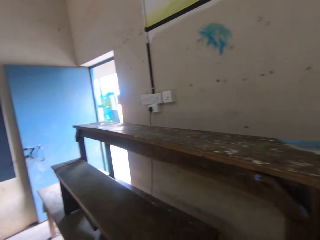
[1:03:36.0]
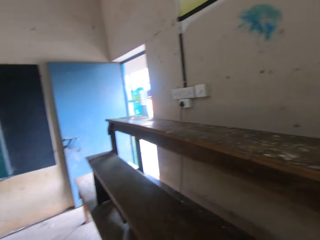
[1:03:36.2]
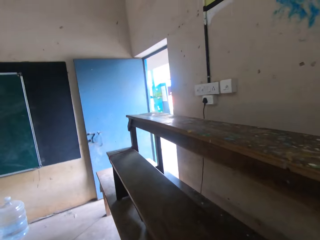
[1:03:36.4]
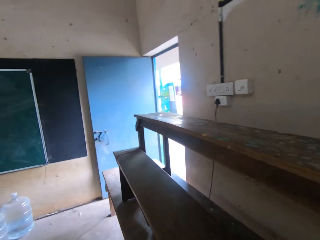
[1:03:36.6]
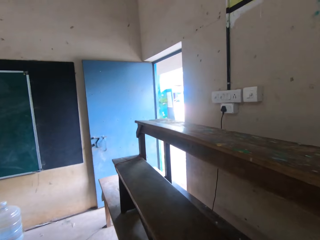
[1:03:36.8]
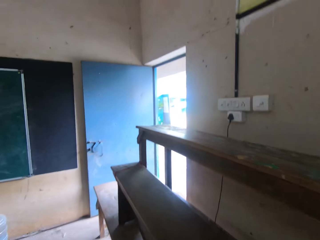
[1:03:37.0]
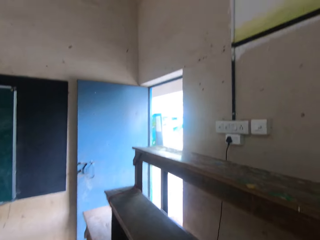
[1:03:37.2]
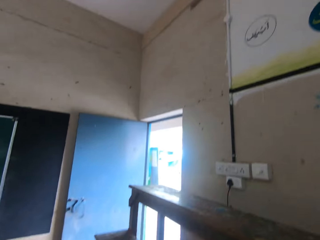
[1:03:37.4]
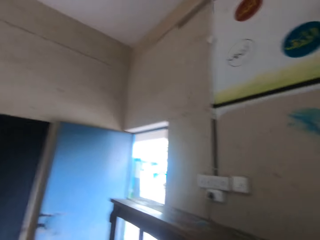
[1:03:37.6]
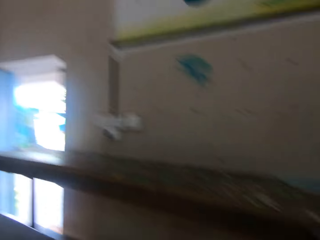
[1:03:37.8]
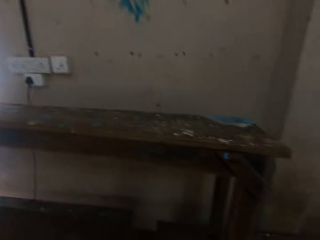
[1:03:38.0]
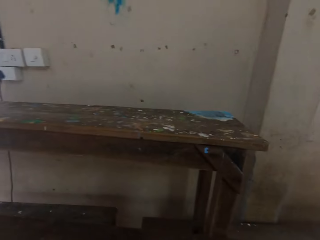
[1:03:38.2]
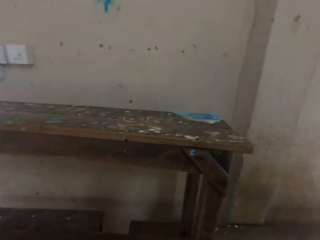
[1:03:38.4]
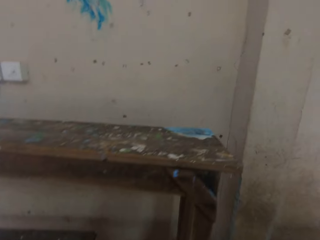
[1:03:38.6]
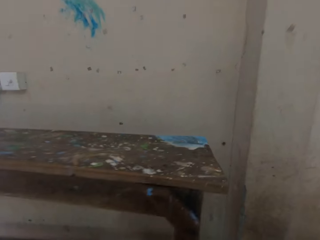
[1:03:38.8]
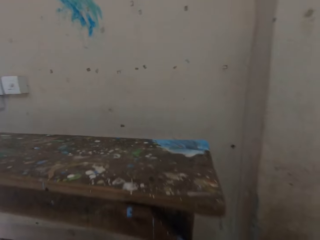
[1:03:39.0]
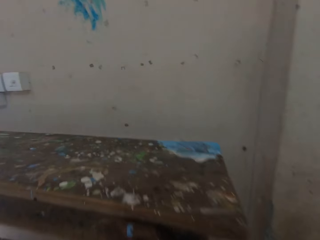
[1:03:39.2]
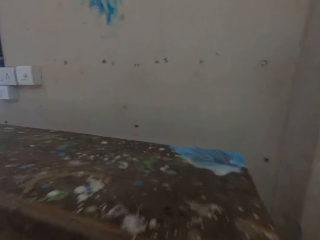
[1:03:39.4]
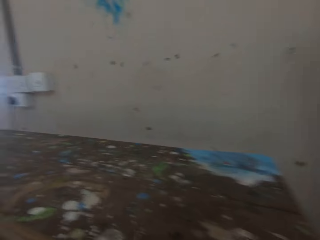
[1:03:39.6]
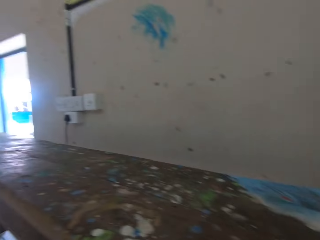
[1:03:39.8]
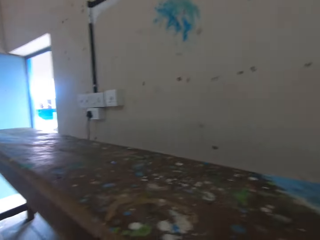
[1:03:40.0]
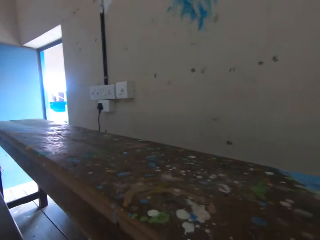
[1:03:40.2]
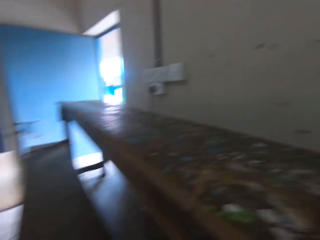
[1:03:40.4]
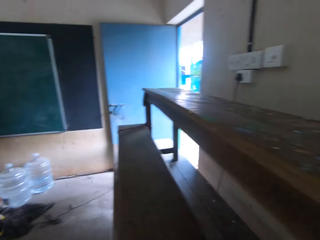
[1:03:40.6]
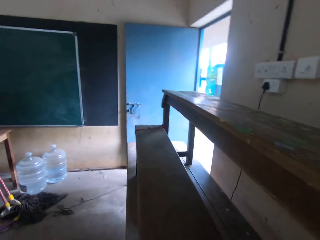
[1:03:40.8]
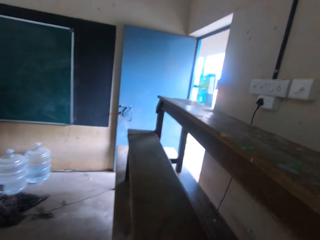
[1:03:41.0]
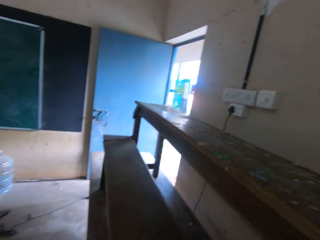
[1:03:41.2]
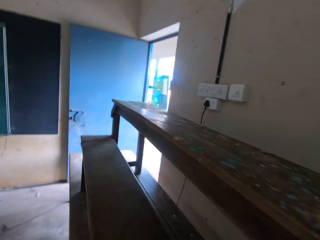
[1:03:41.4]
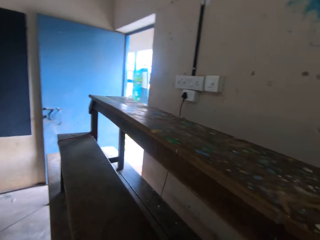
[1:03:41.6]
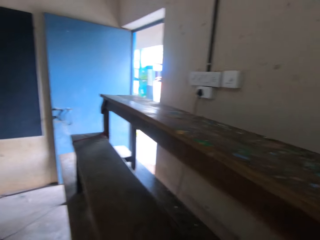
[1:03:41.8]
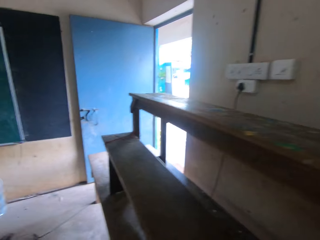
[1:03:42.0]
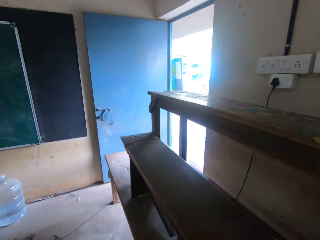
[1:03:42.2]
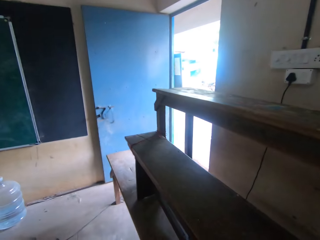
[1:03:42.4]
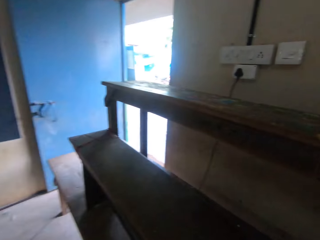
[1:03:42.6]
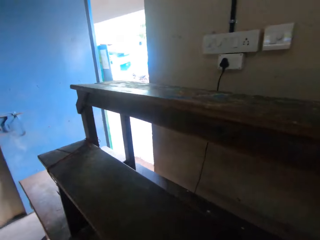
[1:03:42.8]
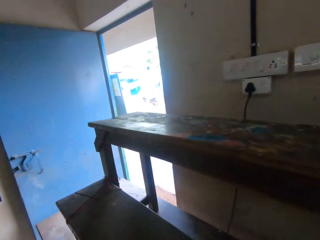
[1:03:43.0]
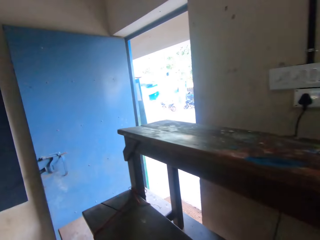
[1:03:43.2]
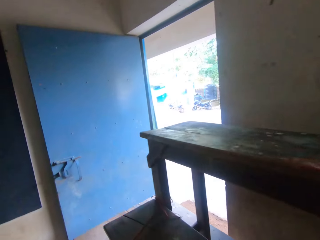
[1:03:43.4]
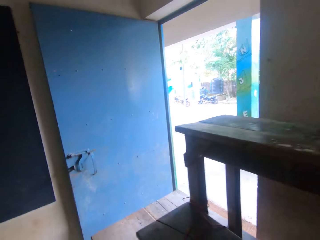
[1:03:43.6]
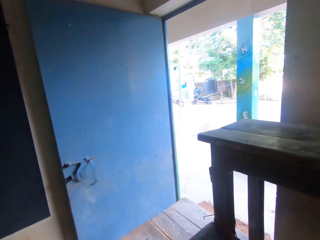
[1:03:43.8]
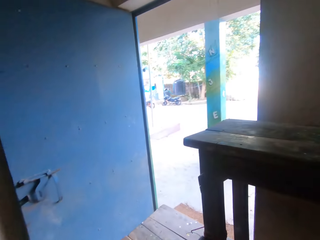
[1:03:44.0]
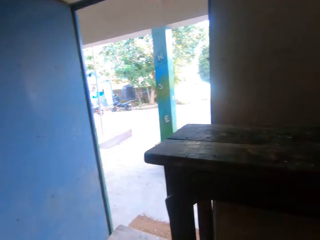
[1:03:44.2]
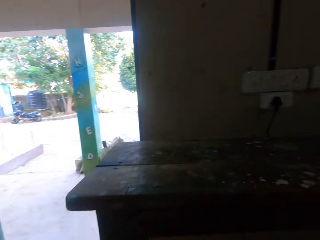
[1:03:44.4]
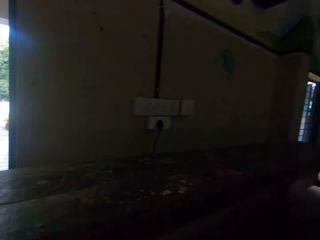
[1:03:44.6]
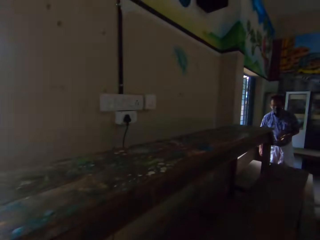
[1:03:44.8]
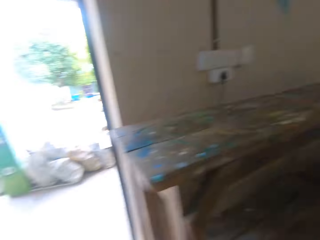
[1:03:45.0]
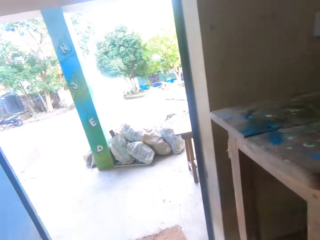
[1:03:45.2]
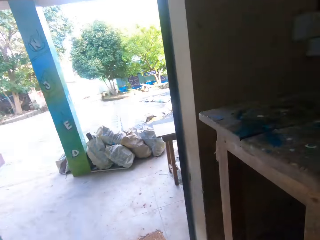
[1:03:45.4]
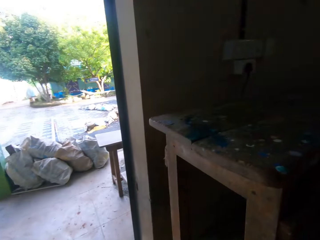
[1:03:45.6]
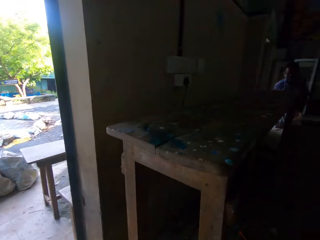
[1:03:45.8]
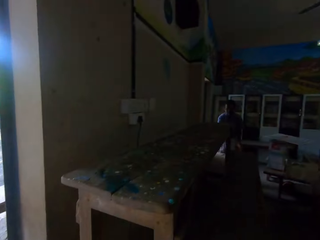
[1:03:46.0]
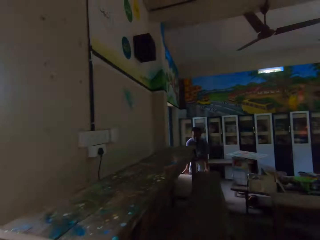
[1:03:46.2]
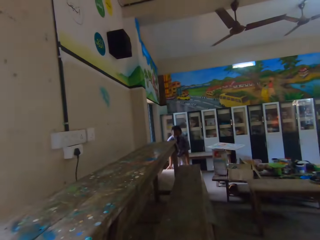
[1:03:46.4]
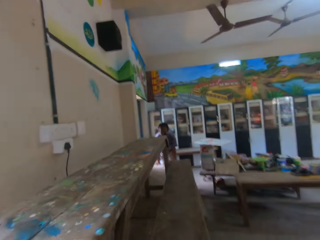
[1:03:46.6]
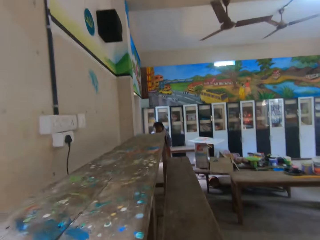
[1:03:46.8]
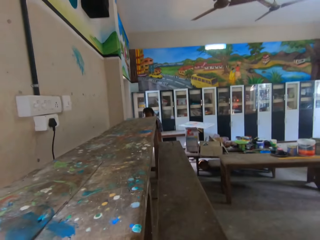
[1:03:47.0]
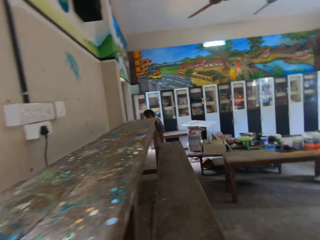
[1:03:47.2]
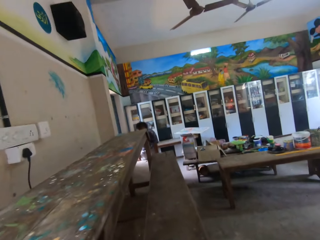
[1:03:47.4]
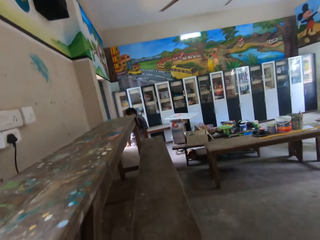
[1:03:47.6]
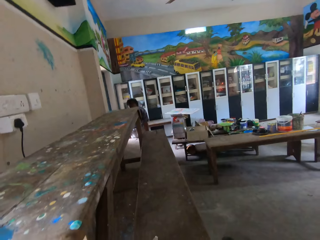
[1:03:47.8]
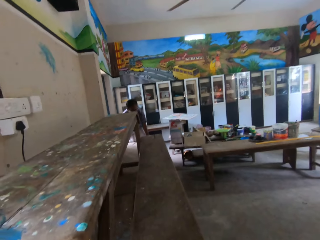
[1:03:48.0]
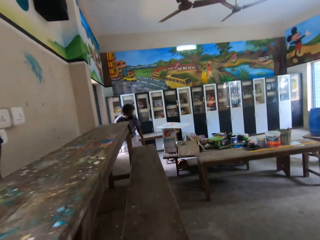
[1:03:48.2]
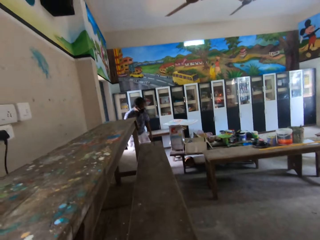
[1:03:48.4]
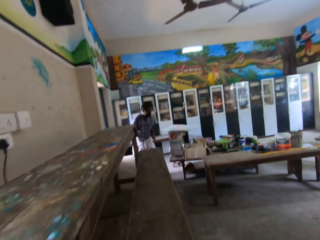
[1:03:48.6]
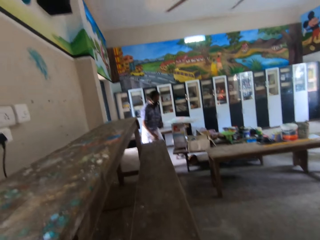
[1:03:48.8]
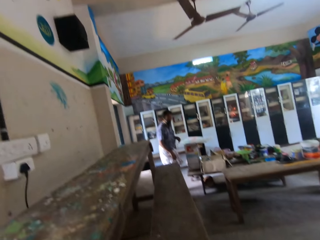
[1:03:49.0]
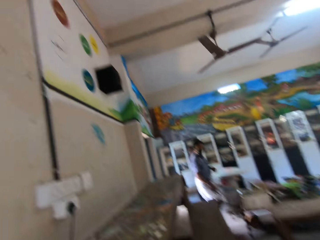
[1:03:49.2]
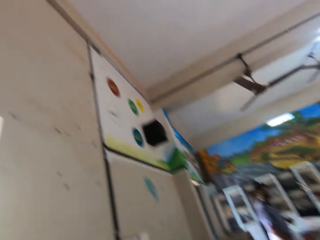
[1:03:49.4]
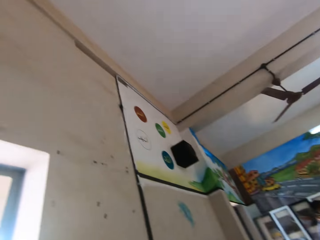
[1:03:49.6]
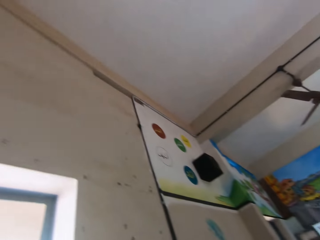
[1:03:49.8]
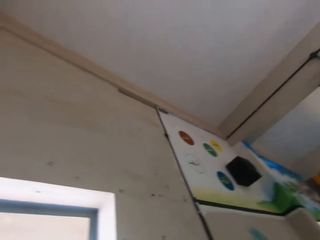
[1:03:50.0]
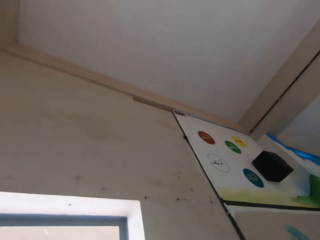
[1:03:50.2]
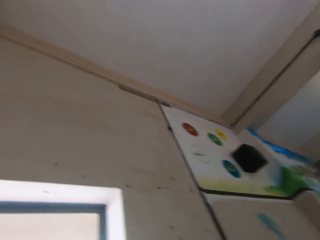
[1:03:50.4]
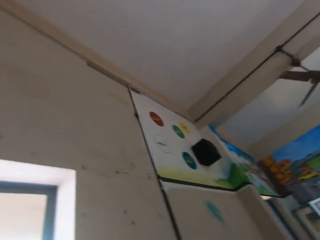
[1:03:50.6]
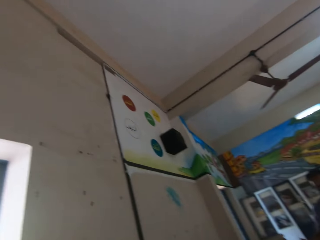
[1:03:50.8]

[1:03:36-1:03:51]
The man touches a table with both hands. The camera wearer stares at the seat.

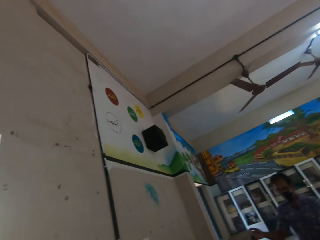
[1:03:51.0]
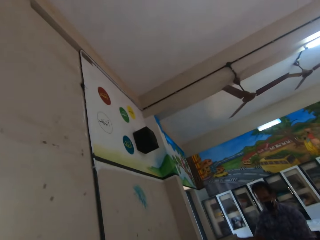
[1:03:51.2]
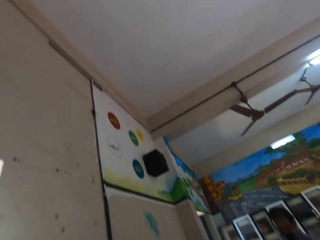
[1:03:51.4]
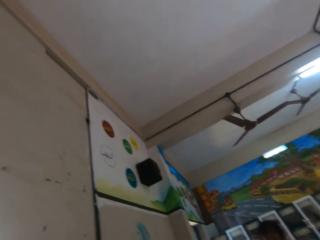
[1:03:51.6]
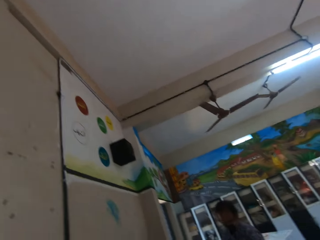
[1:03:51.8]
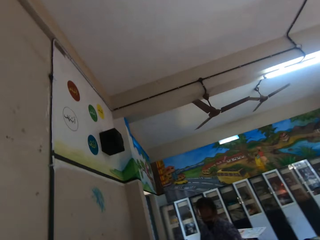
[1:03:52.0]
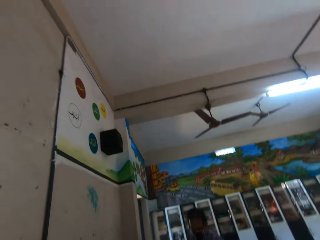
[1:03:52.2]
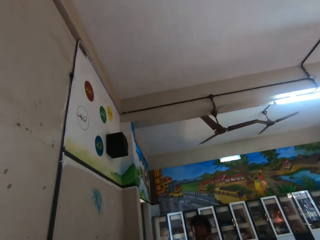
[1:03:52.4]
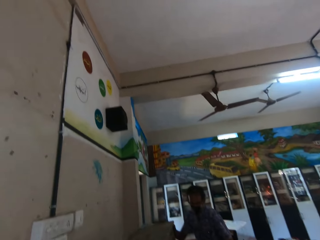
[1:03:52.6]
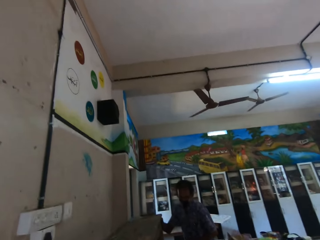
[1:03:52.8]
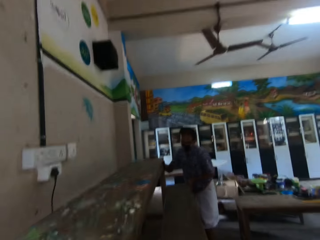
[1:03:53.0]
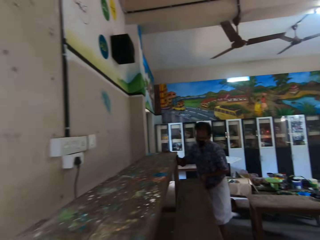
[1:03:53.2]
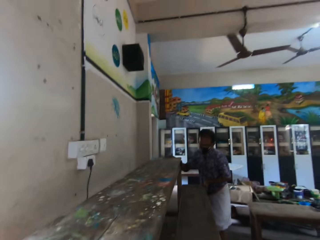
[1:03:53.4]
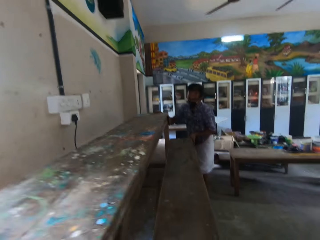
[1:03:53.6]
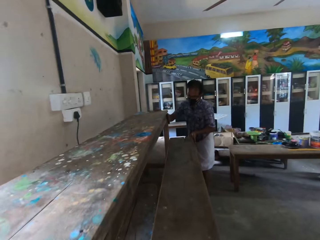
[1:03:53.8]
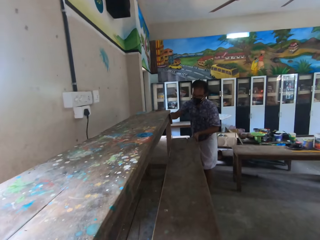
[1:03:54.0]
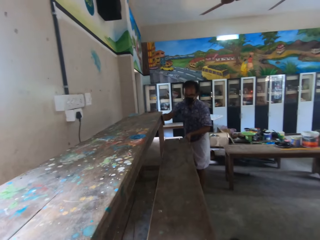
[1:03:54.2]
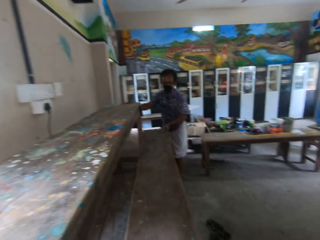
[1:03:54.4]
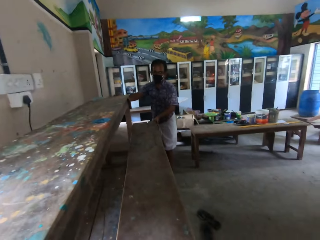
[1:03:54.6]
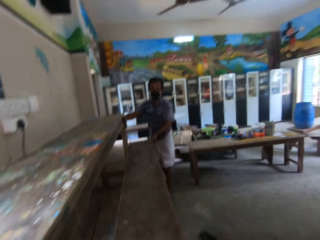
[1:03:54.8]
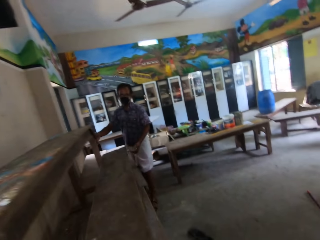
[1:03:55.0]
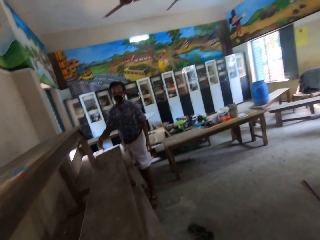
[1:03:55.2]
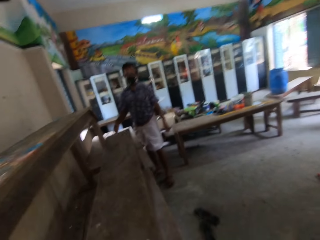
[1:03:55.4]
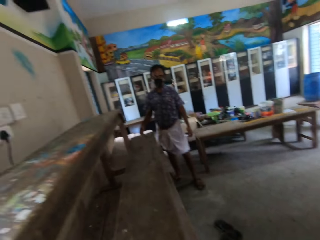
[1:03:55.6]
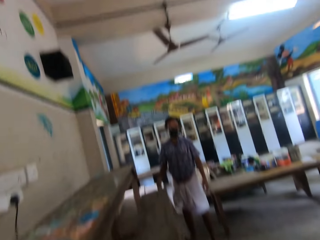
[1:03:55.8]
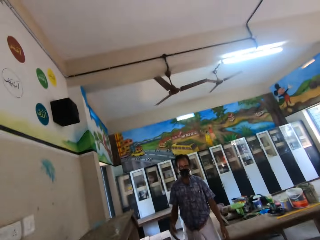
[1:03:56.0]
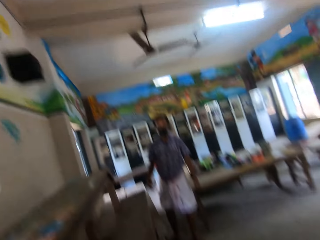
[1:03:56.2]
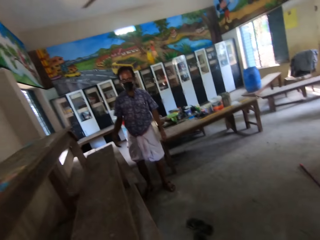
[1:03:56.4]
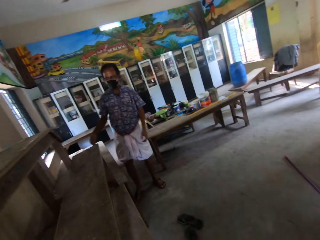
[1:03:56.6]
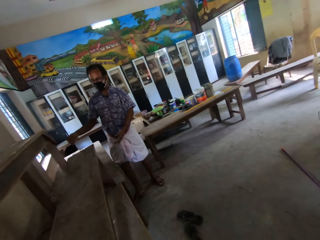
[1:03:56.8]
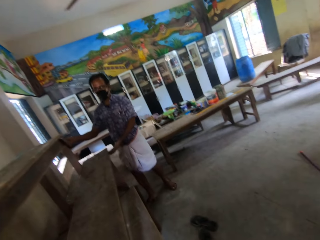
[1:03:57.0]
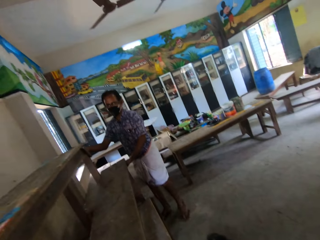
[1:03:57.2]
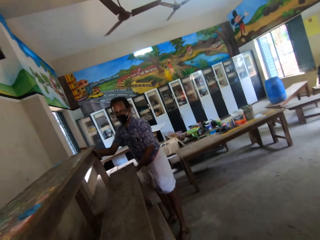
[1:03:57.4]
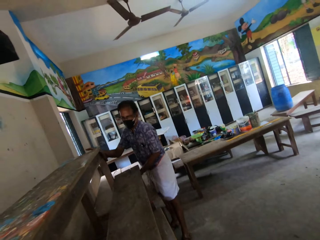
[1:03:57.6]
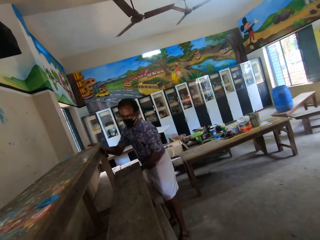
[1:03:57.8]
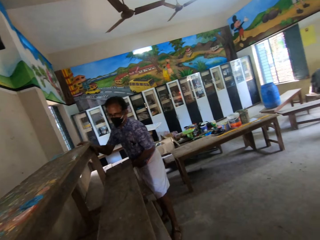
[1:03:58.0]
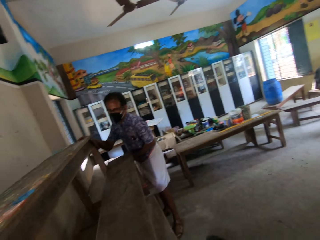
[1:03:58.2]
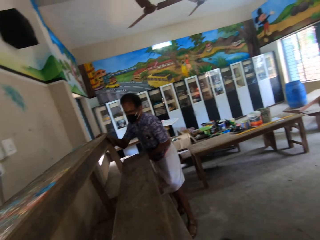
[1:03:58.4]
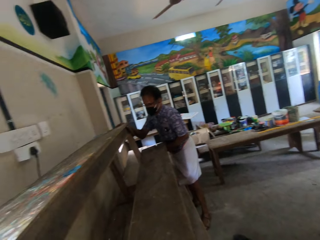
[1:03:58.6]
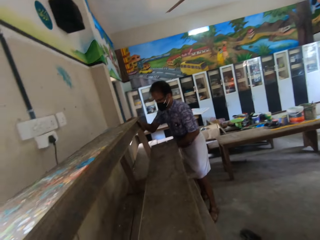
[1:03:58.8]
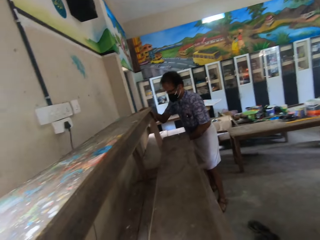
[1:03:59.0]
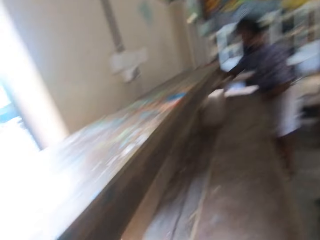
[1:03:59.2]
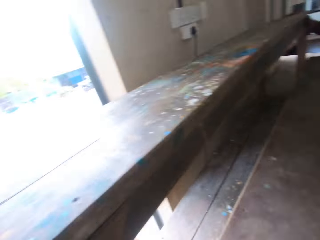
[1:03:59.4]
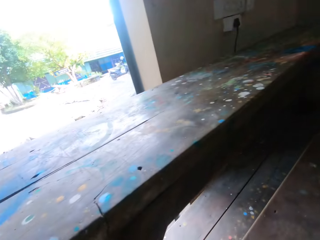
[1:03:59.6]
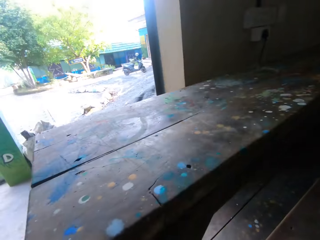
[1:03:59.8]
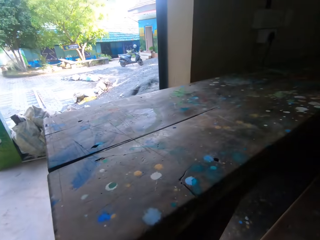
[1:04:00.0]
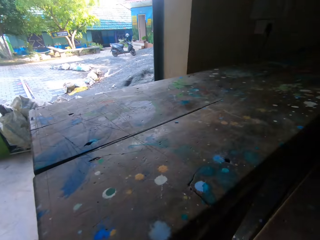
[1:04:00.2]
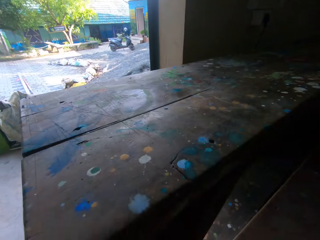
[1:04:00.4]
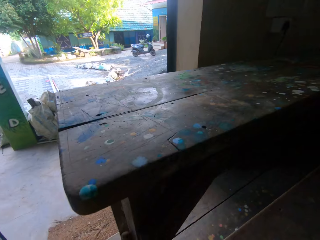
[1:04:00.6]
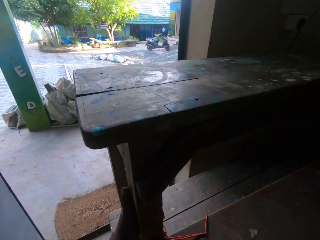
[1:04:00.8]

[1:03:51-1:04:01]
The man moves the bench on the floor with both hands. He moves it again. The camera wearer and the man move a seat in the room. The camera wearer stares around the room.
